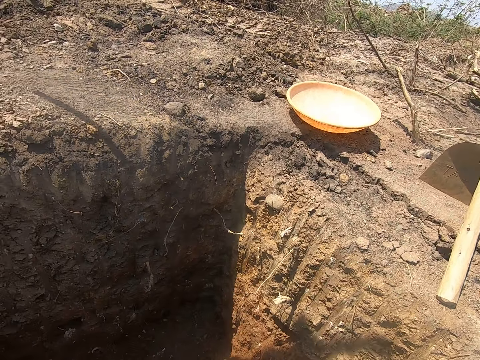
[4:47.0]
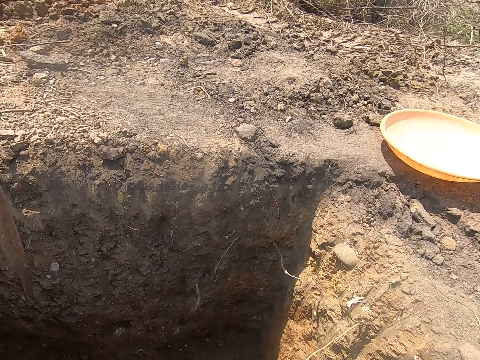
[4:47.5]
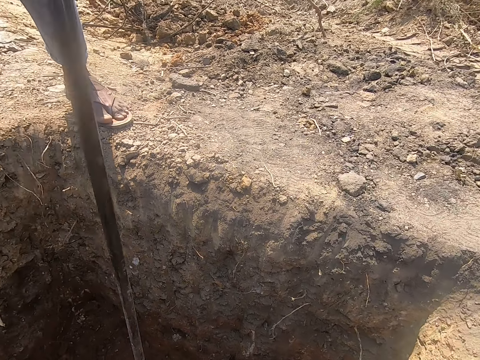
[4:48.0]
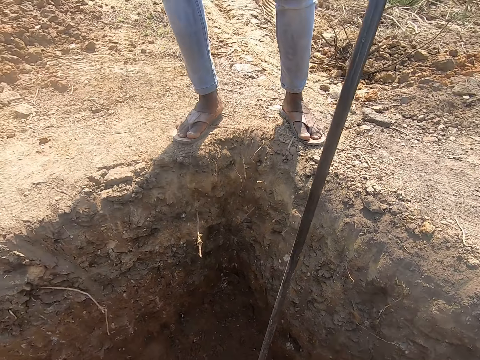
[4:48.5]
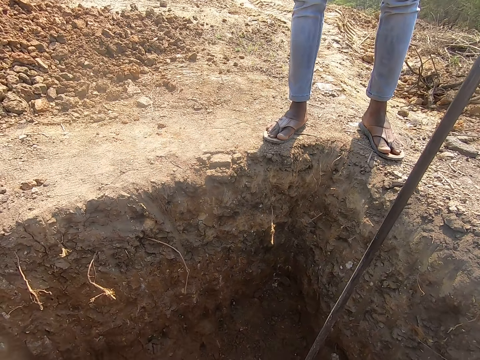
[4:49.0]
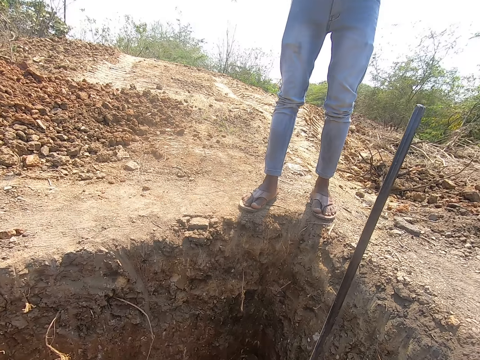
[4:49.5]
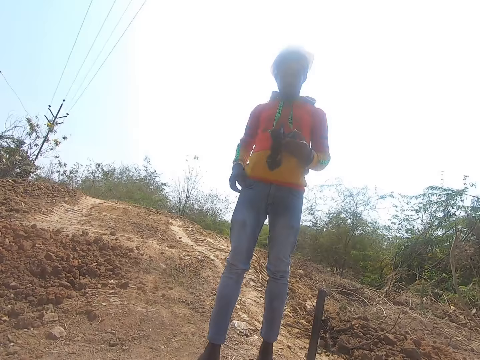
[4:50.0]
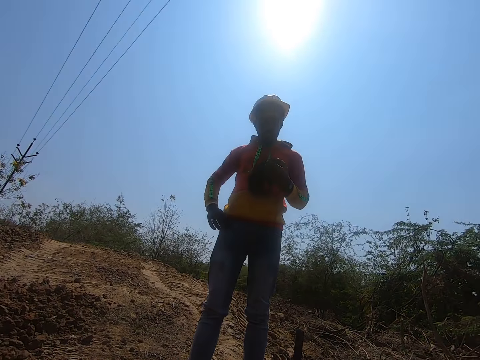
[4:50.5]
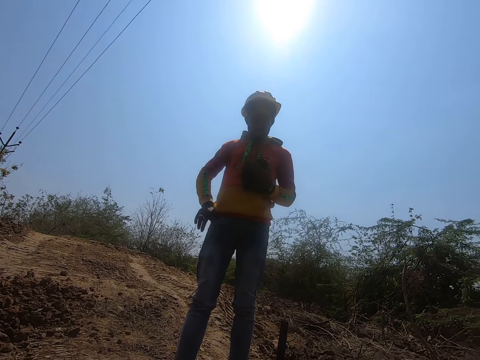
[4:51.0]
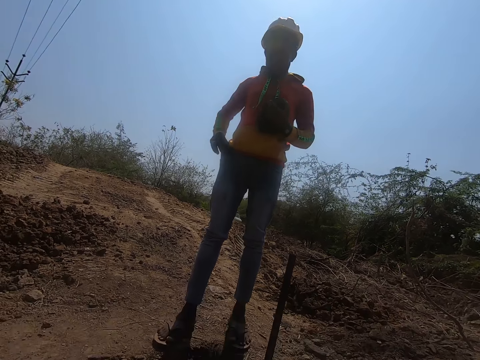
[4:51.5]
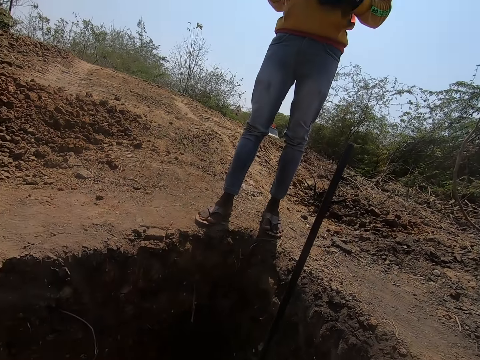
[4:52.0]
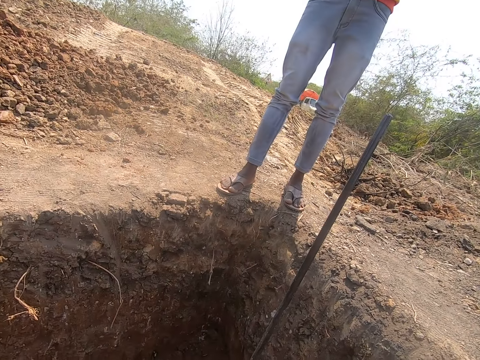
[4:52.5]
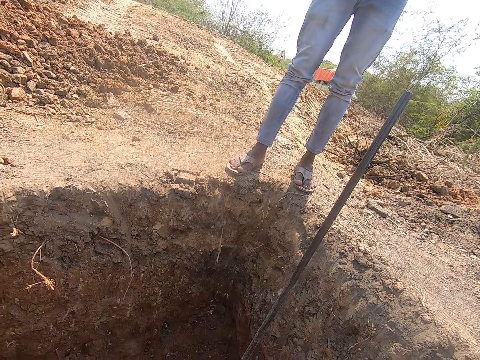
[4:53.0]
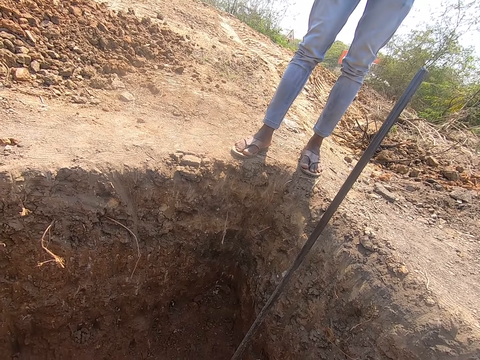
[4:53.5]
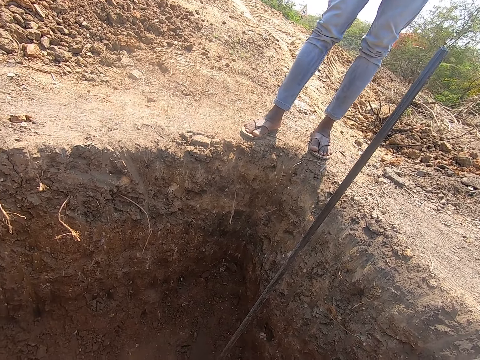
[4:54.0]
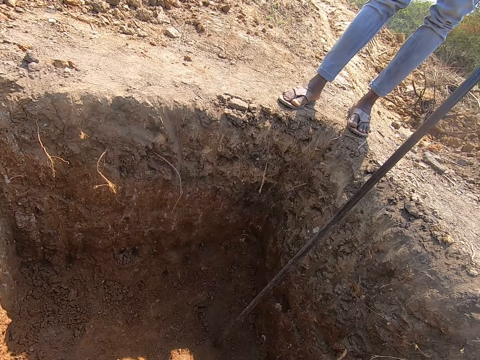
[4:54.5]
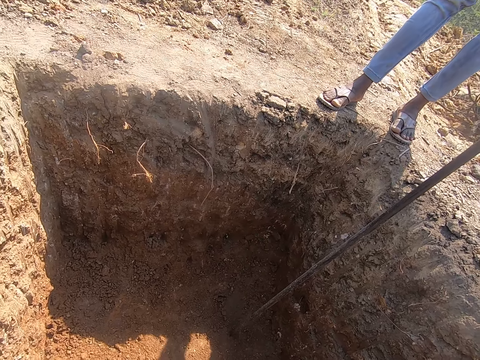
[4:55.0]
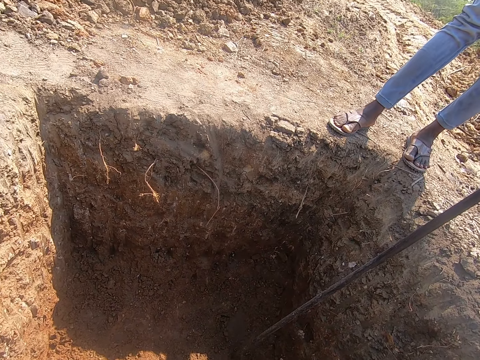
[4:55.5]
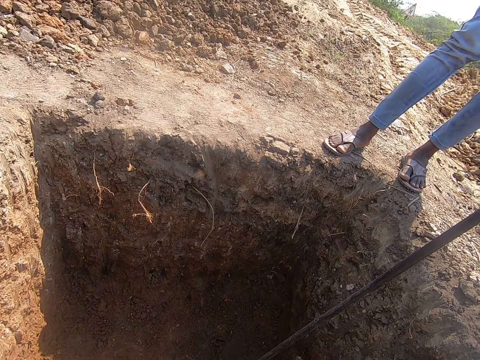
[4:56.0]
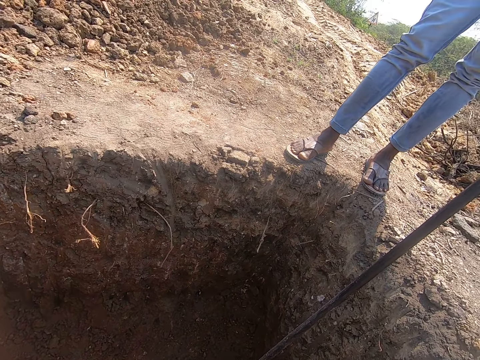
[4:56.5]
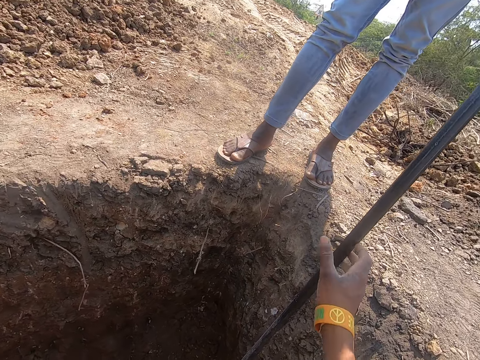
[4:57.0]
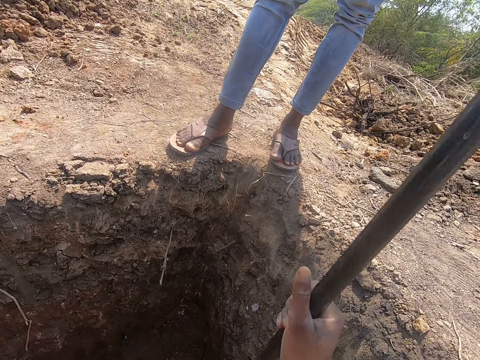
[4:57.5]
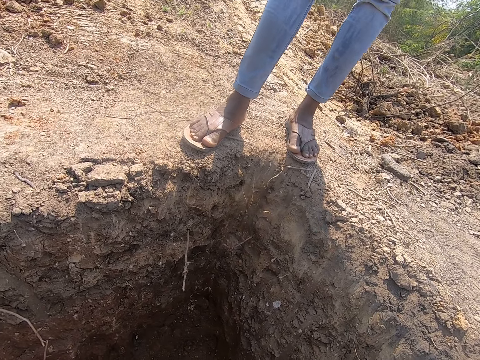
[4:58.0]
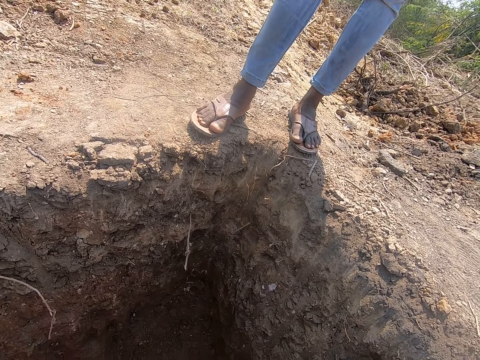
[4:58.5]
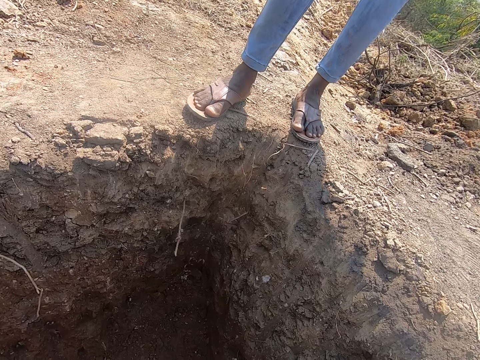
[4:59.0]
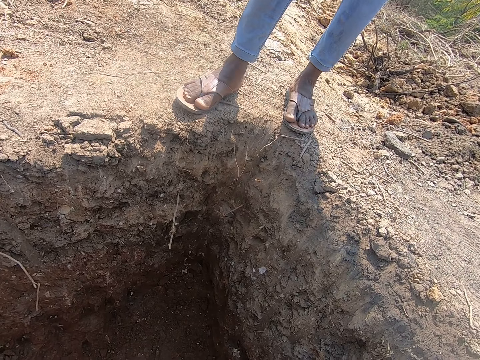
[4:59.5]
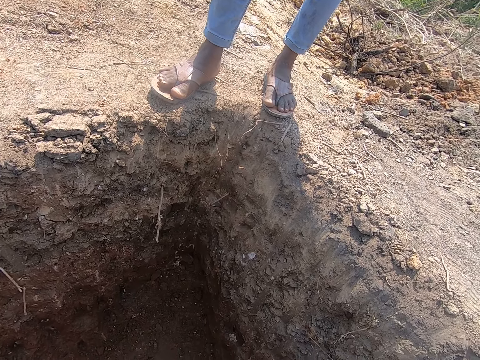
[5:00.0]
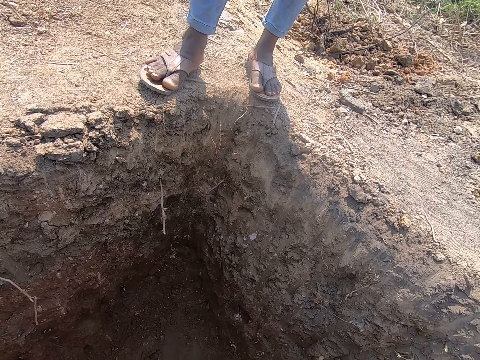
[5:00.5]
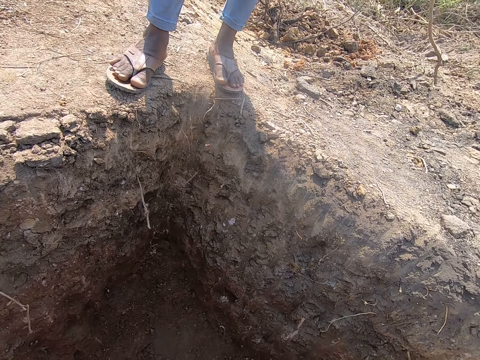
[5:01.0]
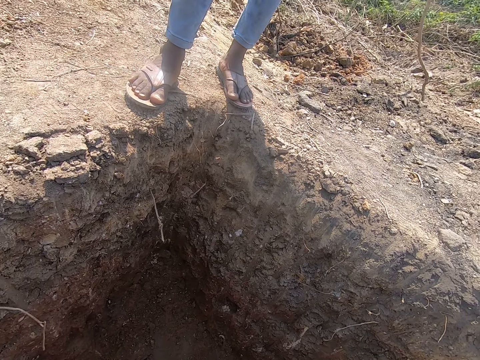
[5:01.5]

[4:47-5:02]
A man looks around. The man brings out a phone from his pocket with his right hand. The camera wearer looks around. The man operates the phone in his right hand. The camera wearer picks up a hand digger from the ground with his right hand. He digs a pit with the hand digger in his hands.

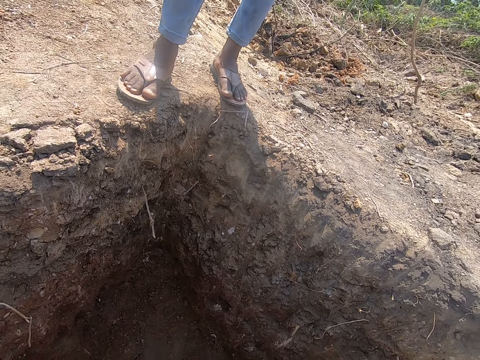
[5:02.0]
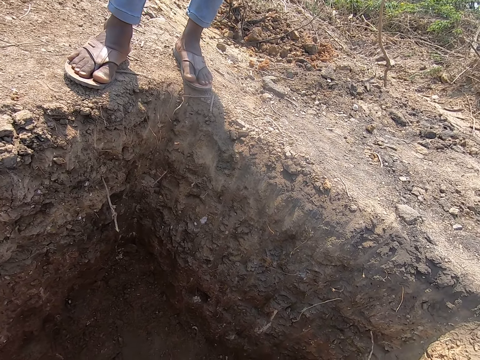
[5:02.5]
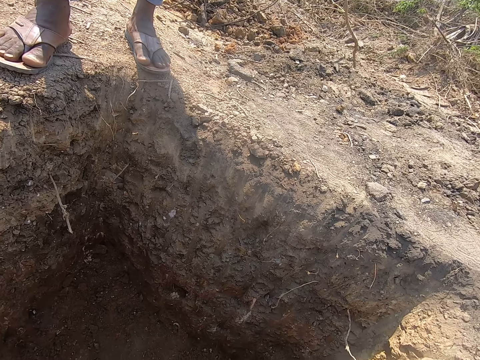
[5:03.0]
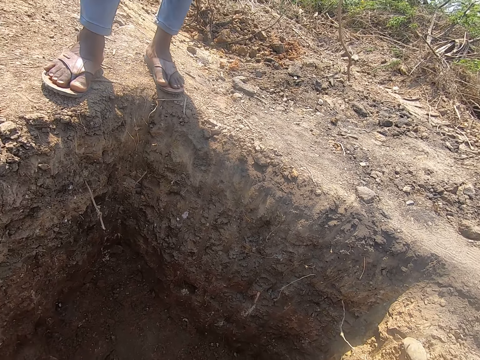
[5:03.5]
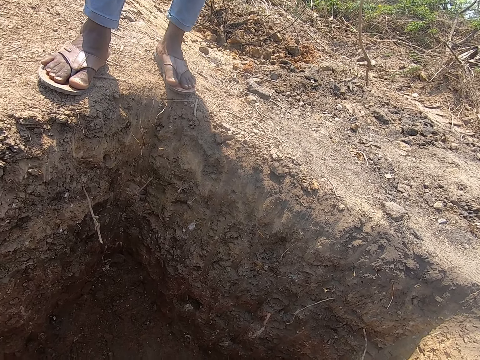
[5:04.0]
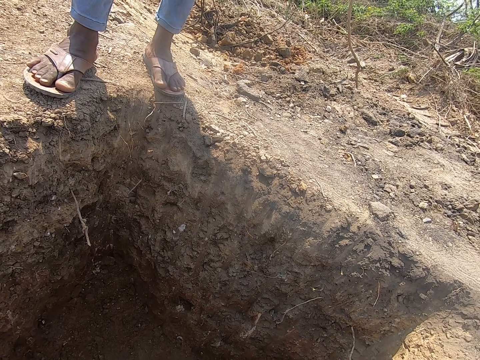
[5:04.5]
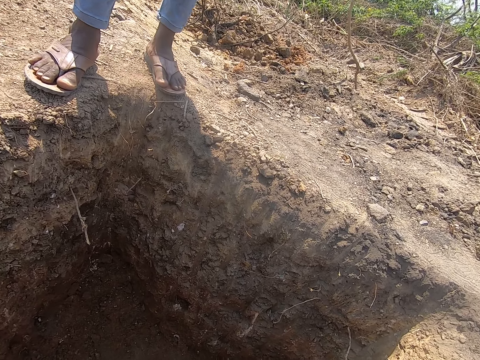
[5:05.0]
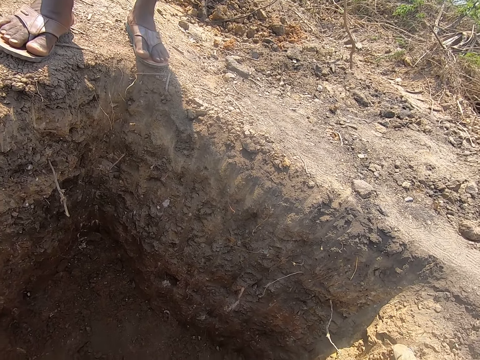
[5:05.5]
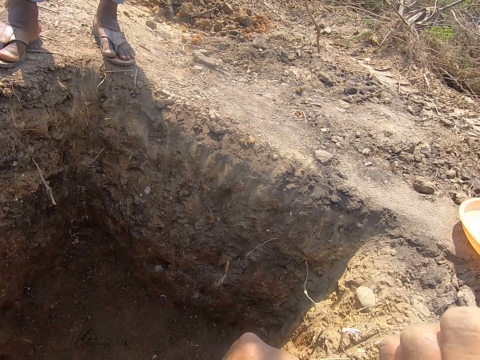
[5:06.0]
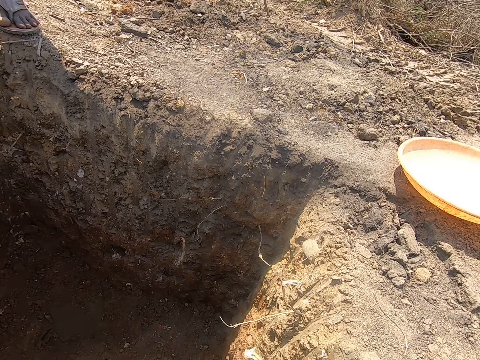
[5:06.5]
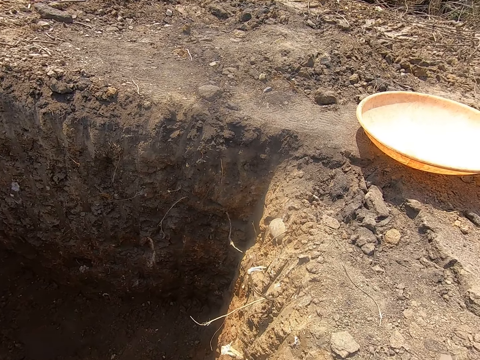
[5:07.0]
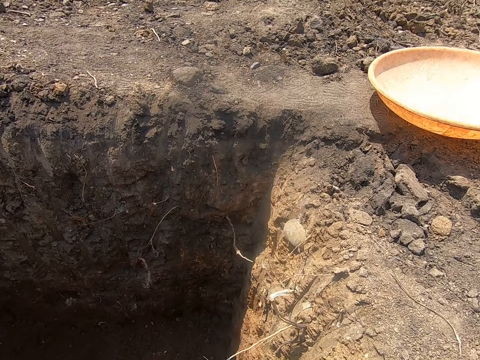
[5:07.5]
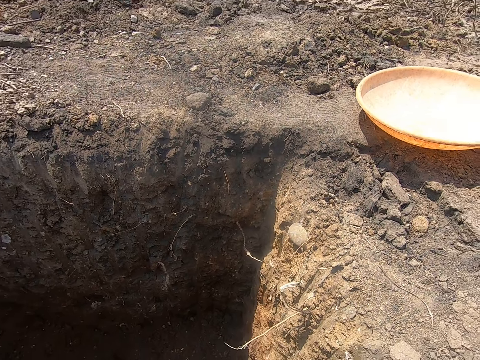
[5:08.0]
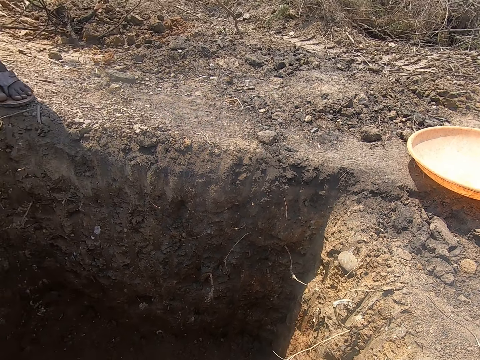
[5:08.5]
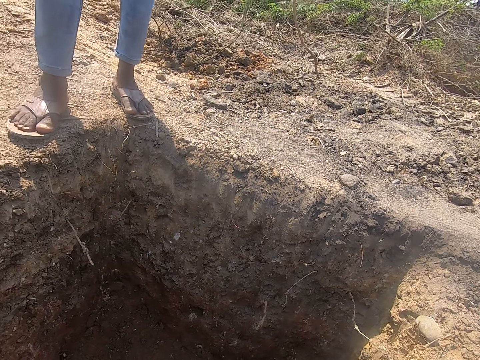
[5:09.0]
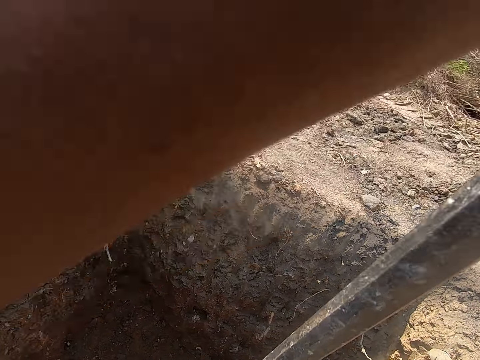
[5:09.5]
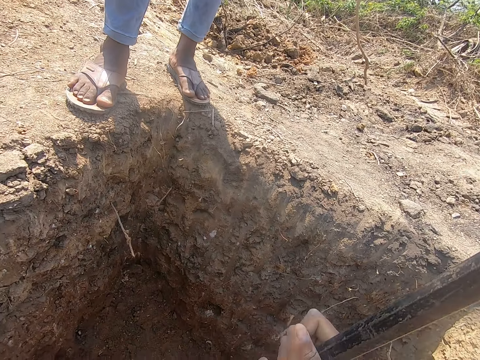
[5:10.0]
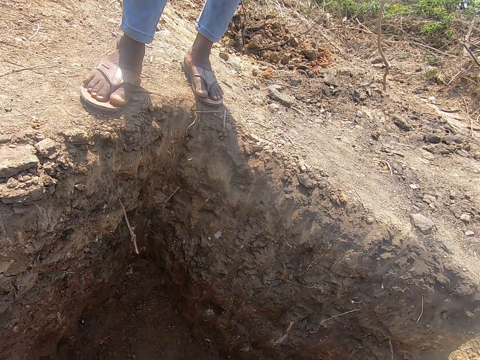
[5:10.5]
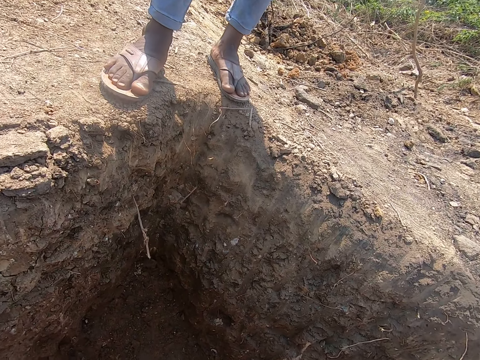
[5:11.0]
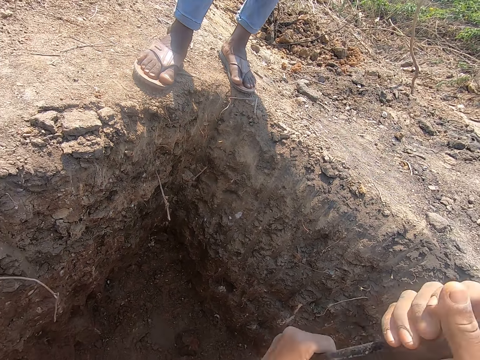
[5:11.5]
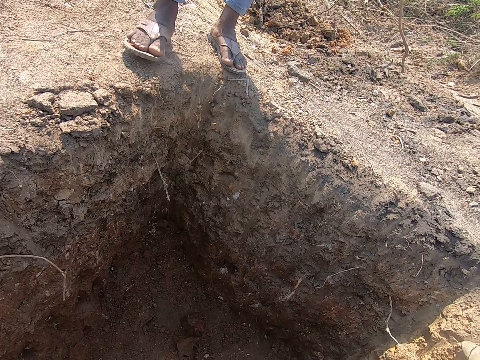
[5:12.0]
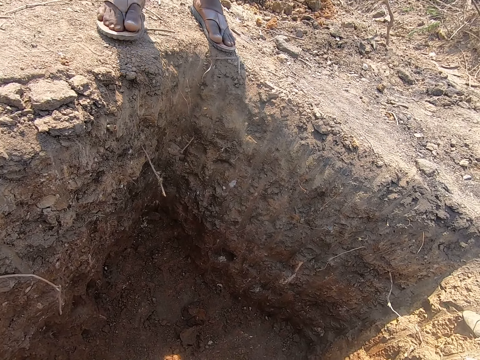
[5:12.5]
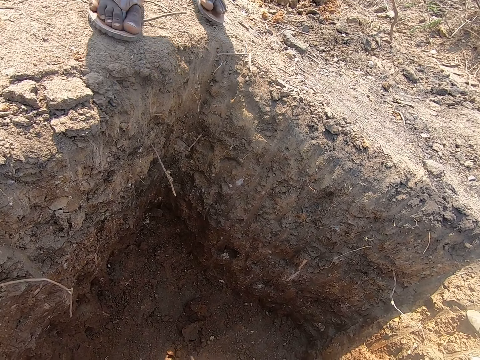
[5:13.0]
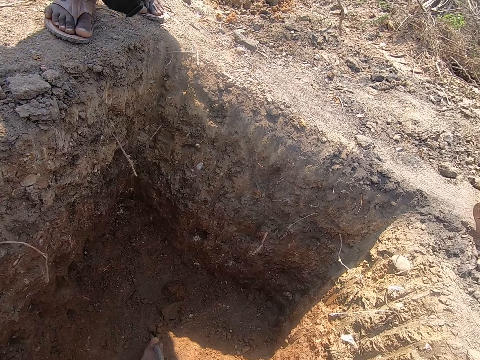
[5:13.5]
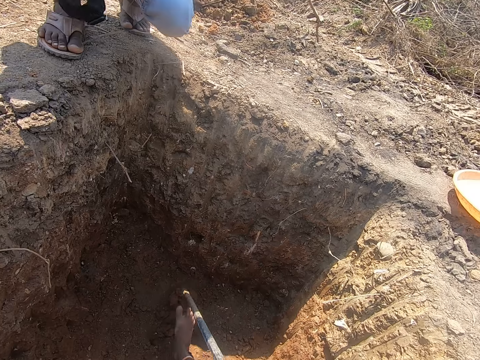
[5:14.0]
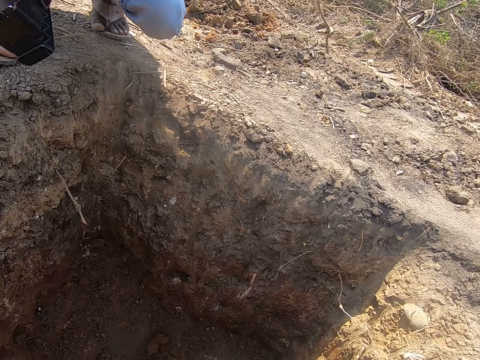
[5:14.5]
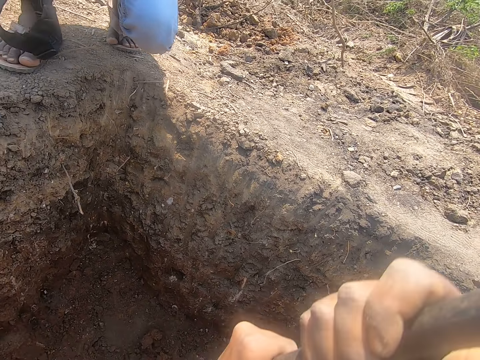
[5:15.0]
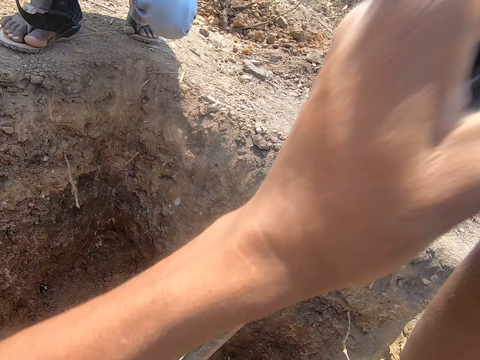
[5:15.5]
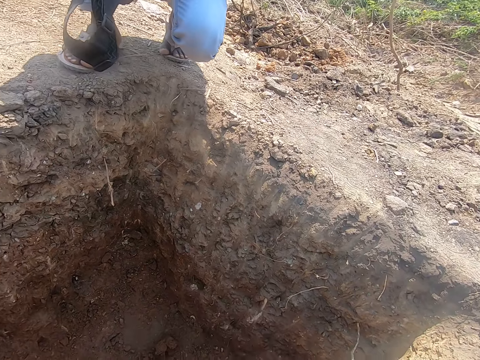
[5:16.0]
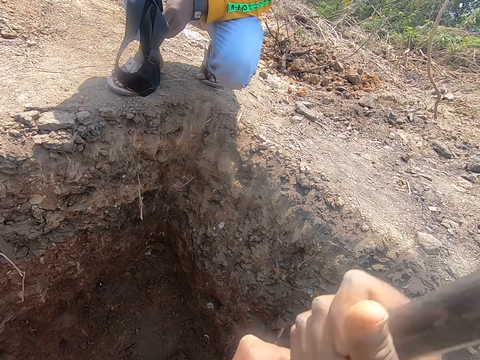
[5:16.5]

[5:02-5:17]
The camera wearer looks around. They do something. They dig the ground.
